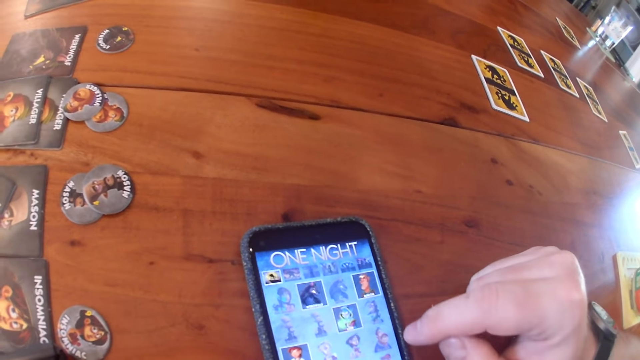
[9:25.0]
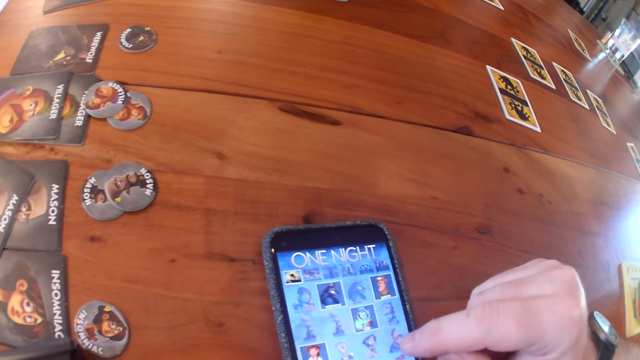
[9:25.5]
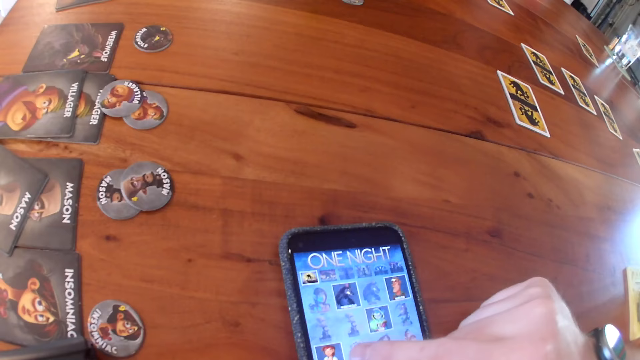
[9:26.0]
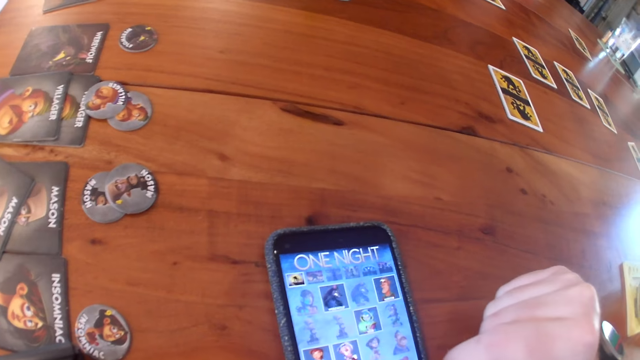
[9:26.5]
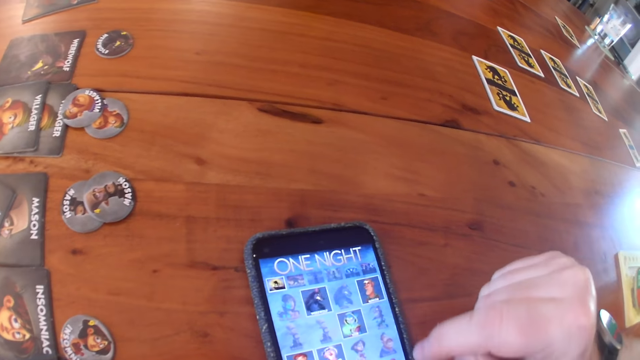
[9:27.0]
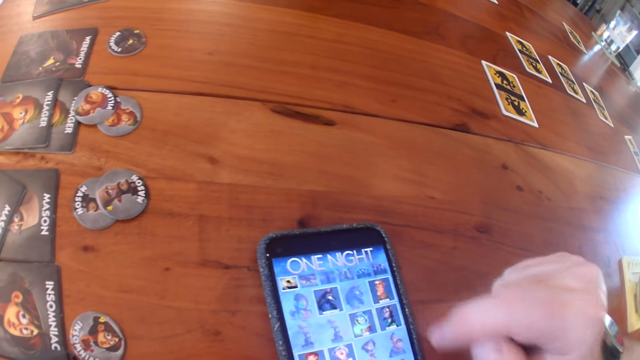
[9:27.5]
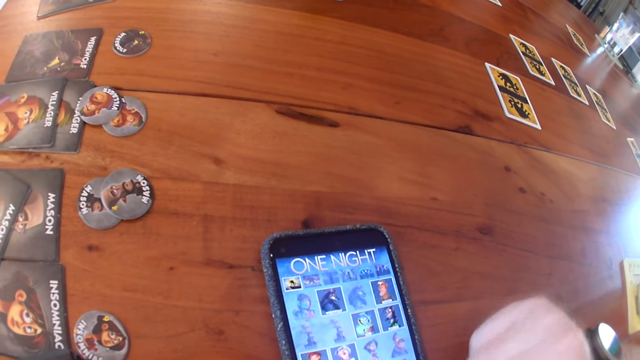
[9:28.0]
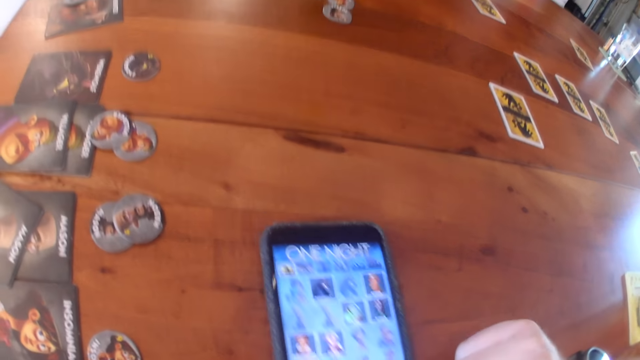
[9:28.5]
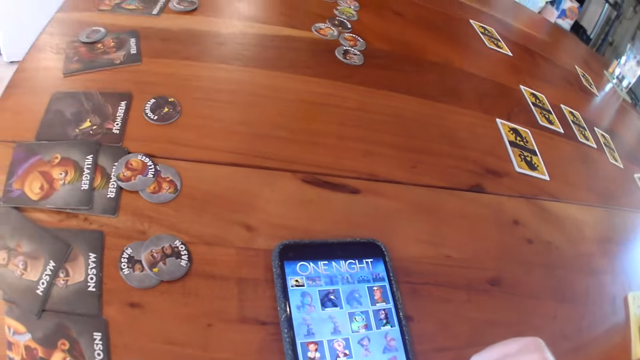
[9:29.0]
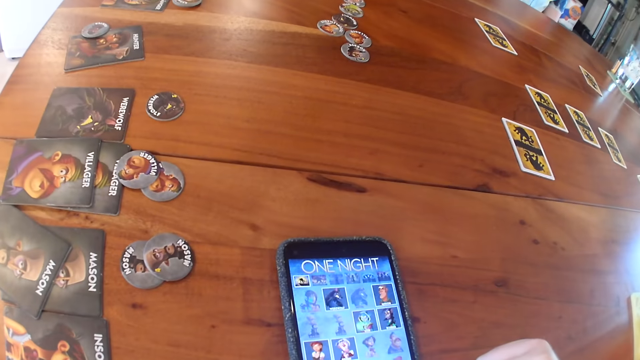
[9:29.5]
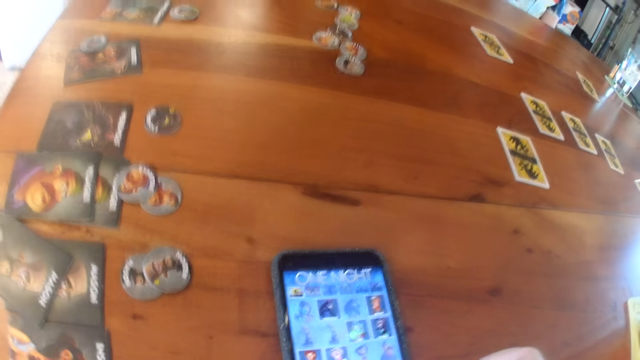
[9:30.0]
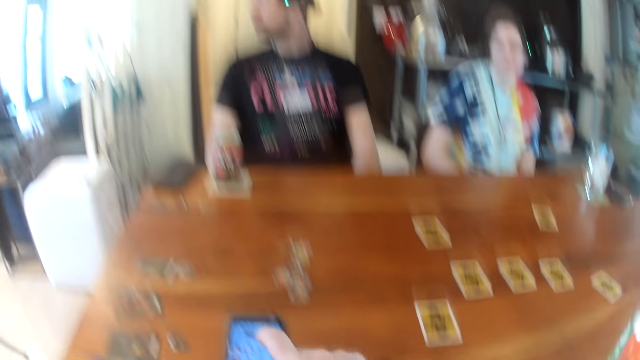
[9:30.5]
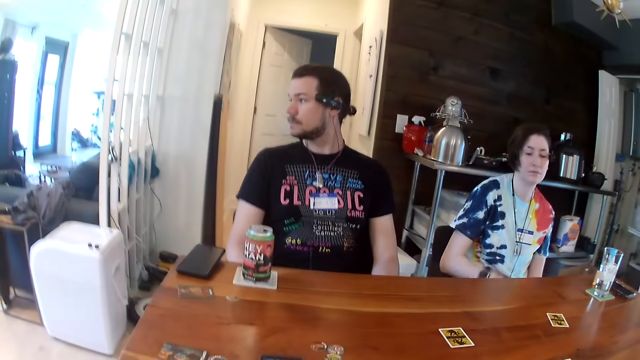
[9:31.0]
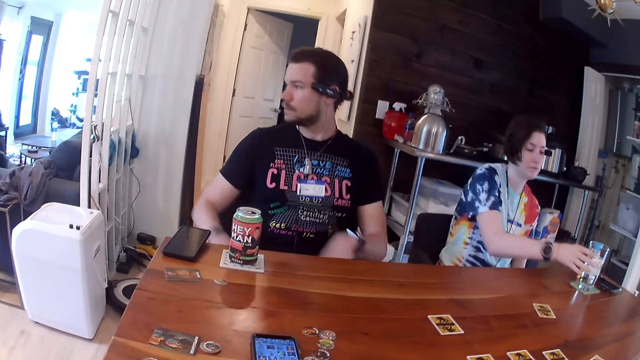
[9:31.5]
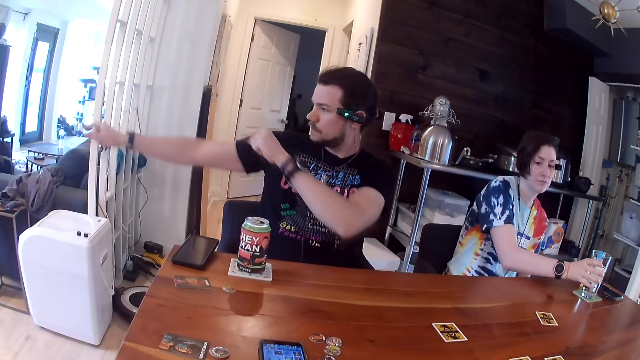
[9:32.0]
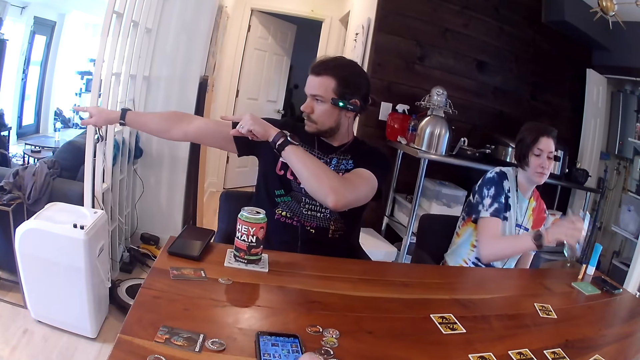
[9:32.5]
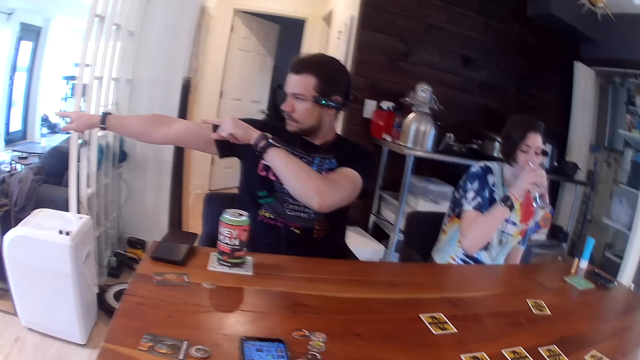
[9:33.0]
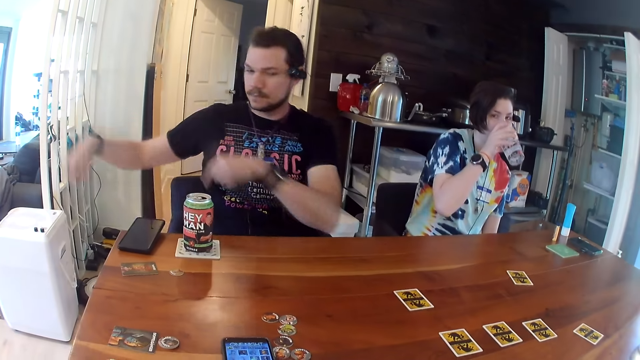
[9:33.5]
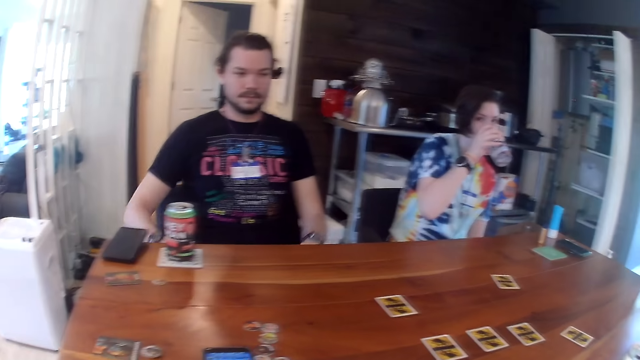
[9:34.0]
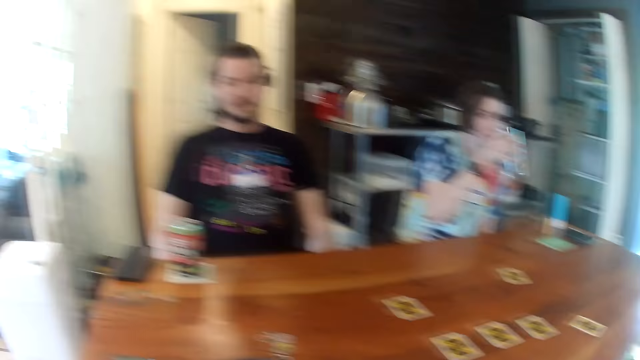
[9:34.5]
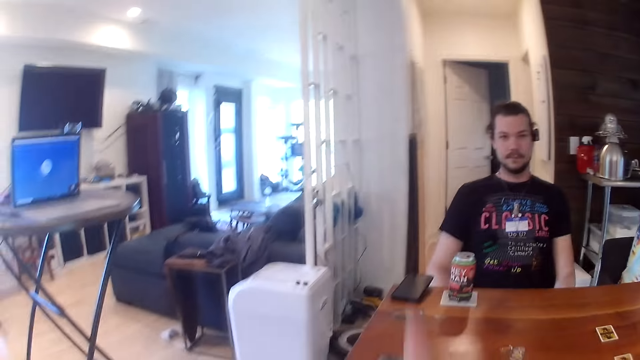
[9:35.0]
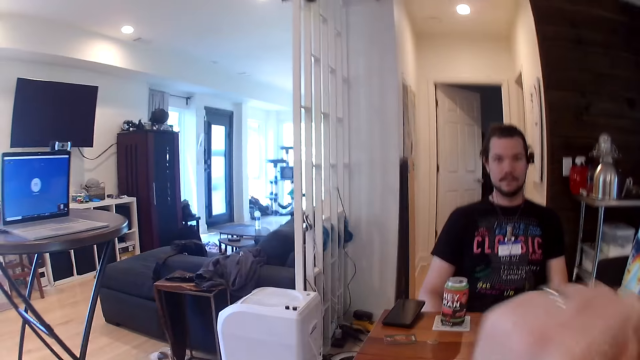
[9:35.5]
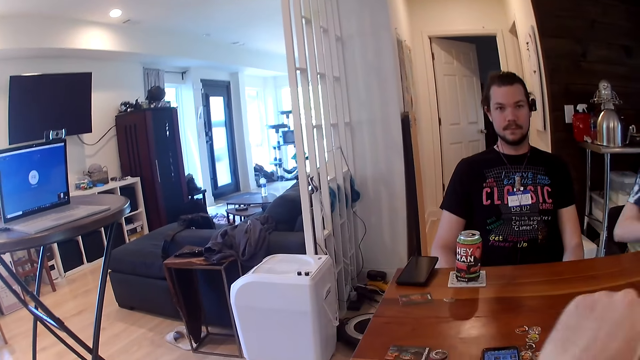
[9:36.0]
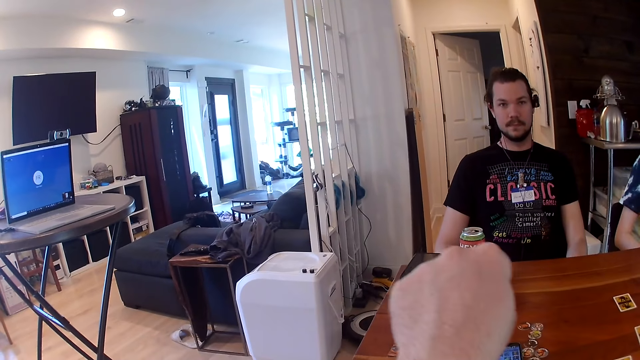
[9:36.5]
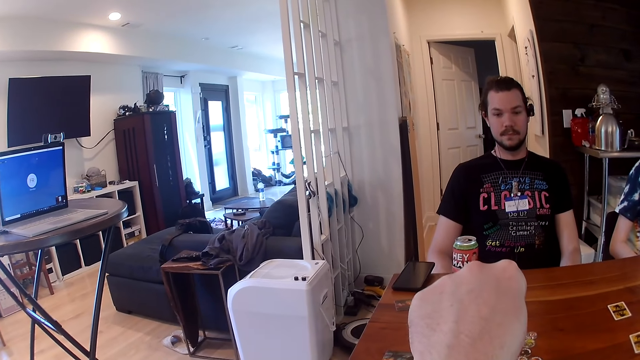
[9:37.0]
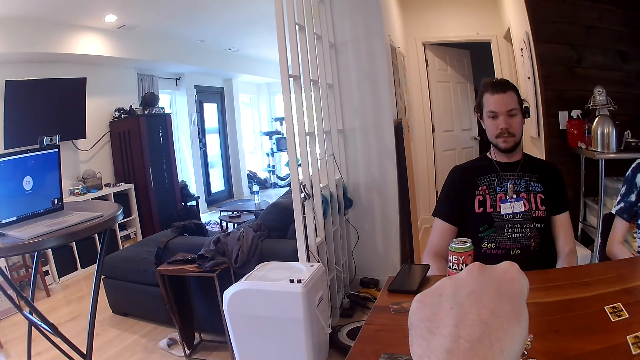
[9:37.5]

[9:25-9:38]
The camera wearer moves the phone with his right hand. He does so again. A woman takes a glass cup from the table with her right hand. The woman drinks from the glass cup in her right hand.

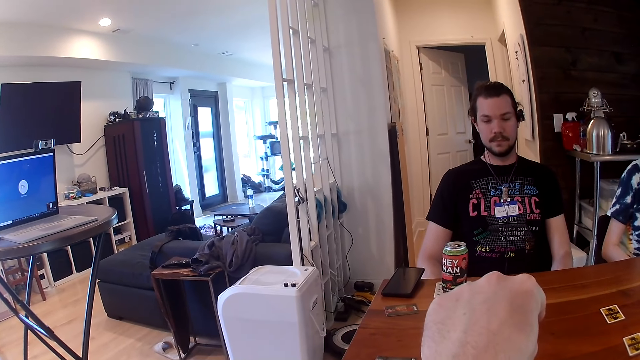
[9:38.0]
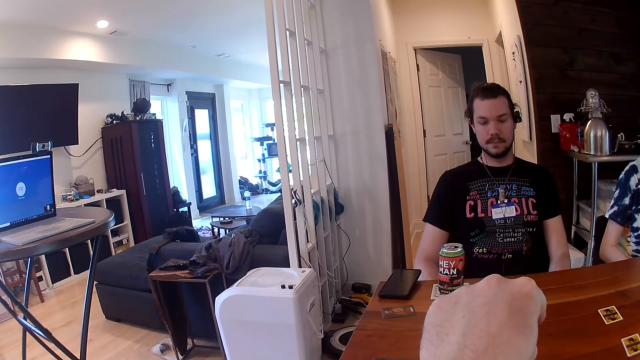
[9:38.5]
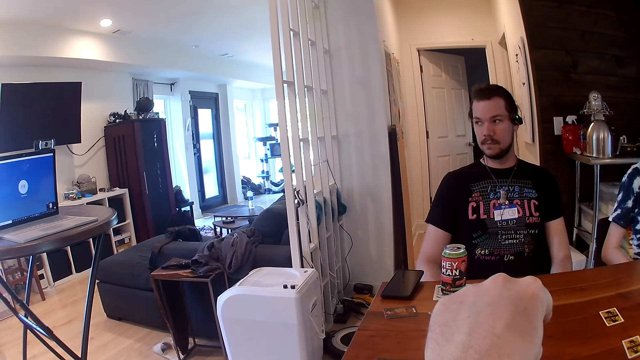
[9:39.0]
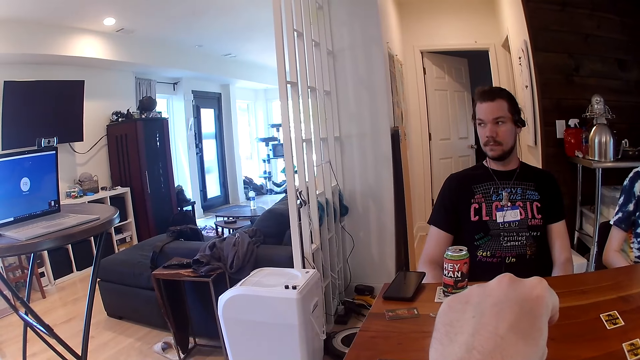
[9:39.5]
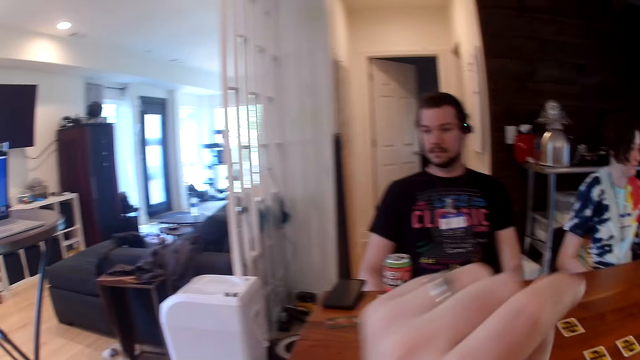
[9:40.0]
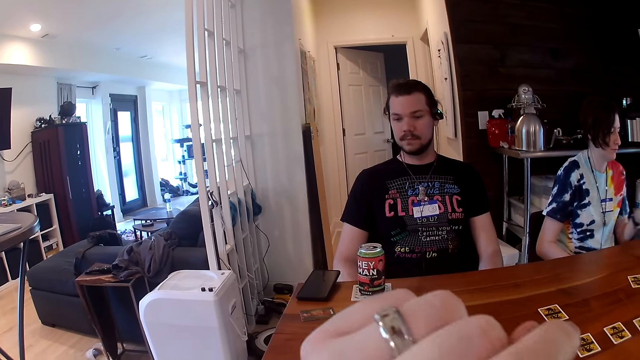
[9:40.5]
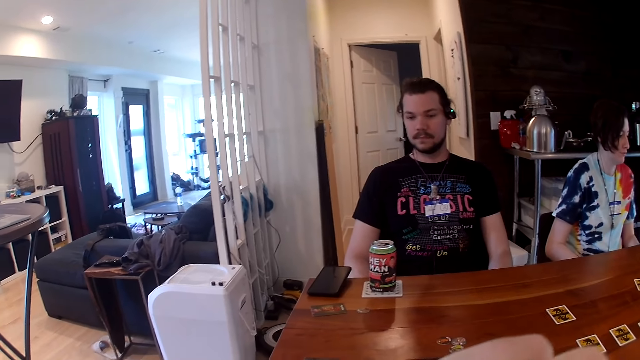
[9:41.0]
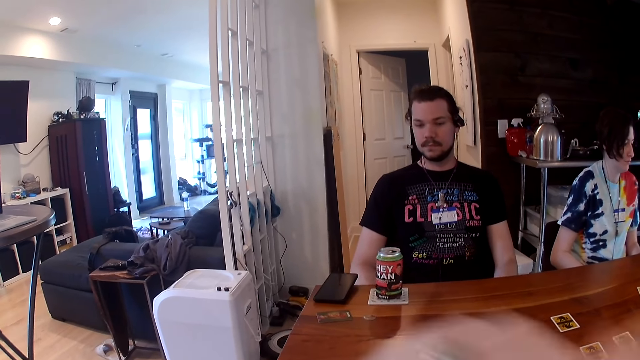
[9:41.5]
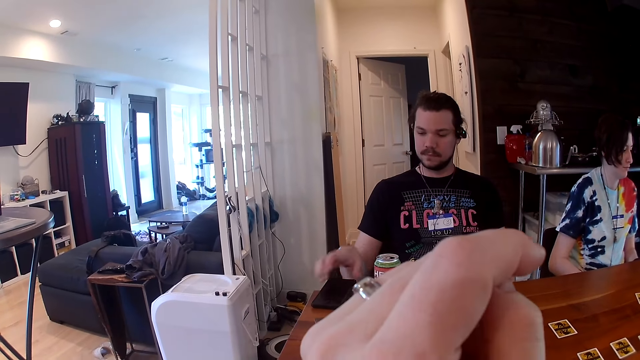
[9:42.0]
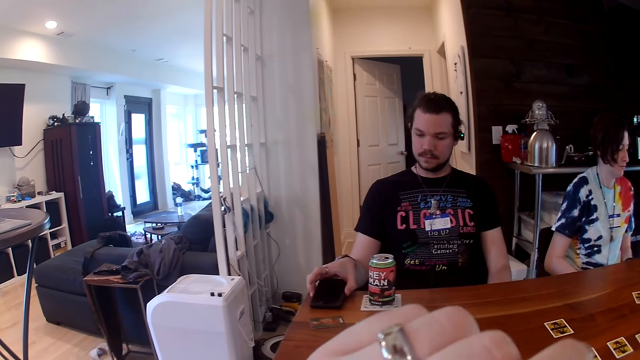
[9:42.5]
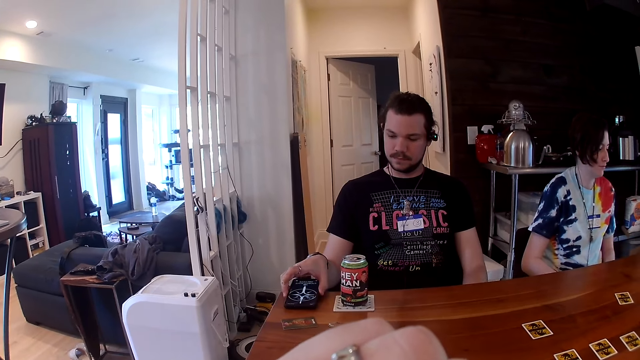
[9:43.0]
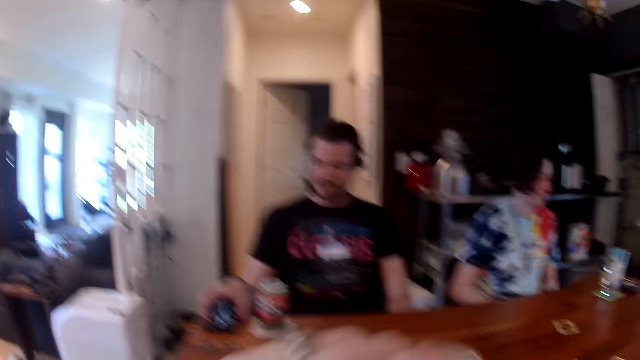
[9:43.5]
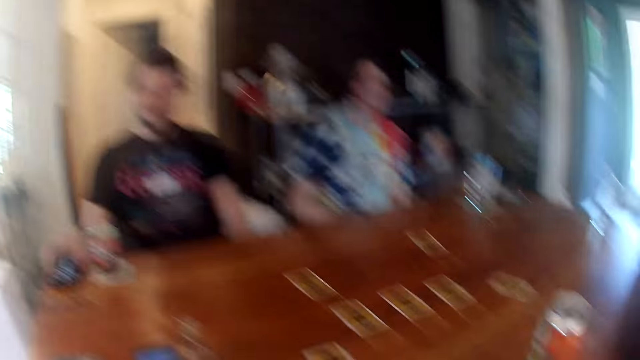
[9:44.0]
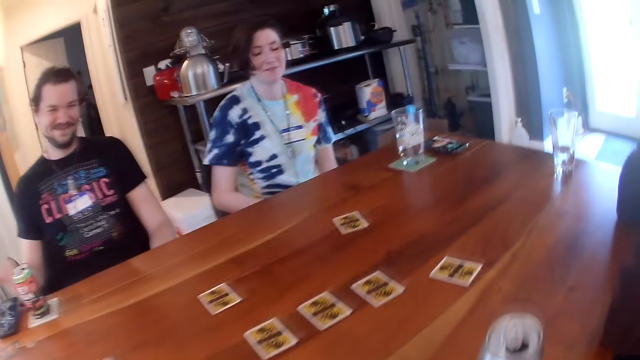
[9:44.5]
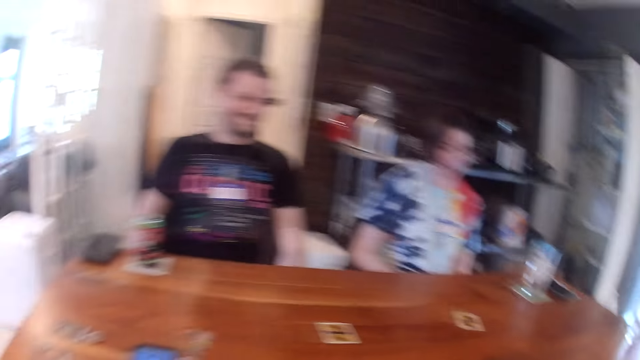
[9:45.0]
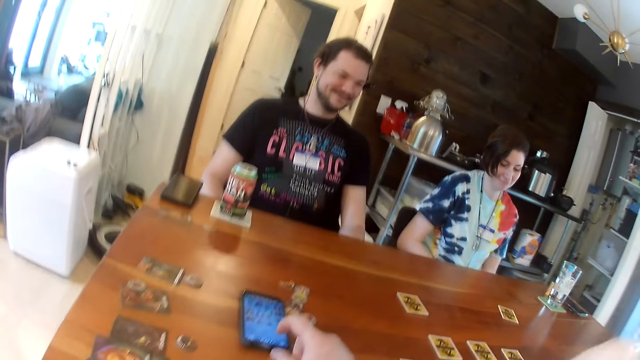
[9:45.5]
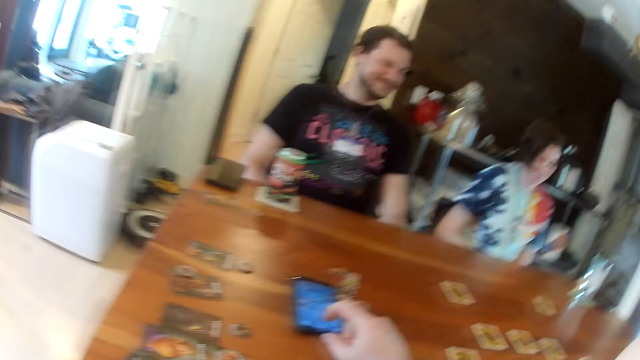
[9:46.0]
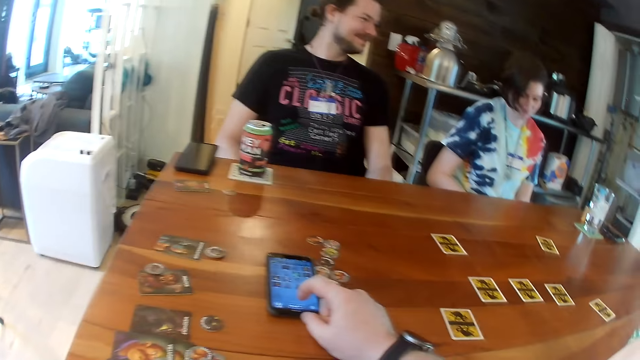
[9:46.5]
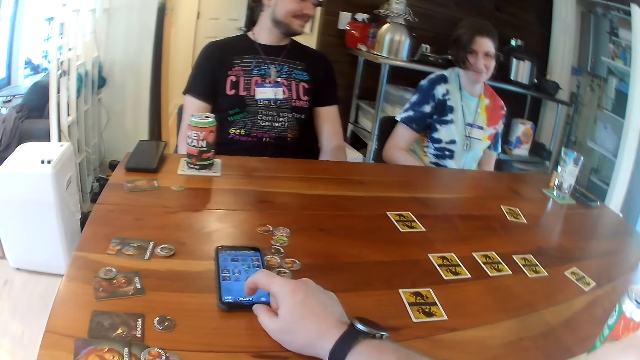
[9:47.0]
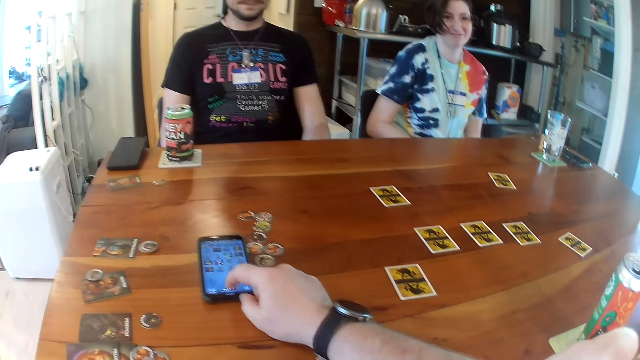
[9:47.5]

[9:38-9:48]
A man operates a phone on the table with his right hand. The camera wearer operates the phone with his right hand.
